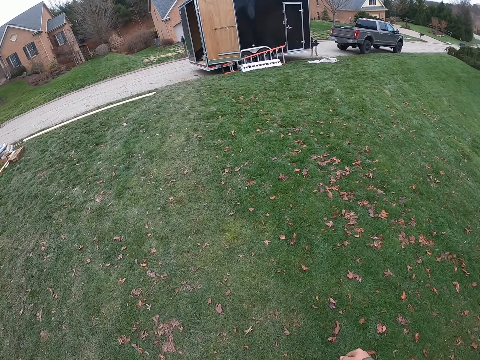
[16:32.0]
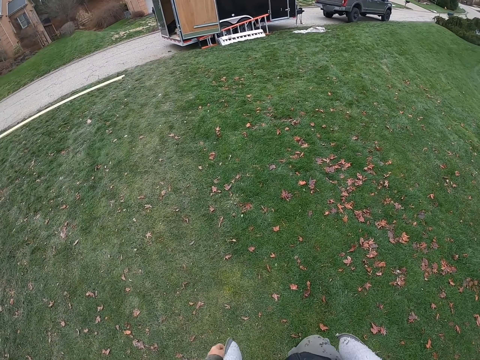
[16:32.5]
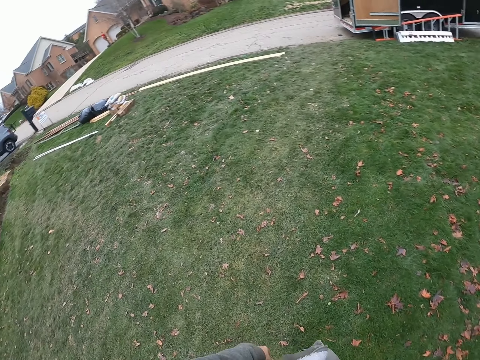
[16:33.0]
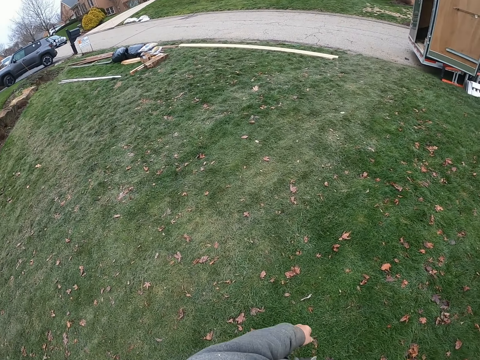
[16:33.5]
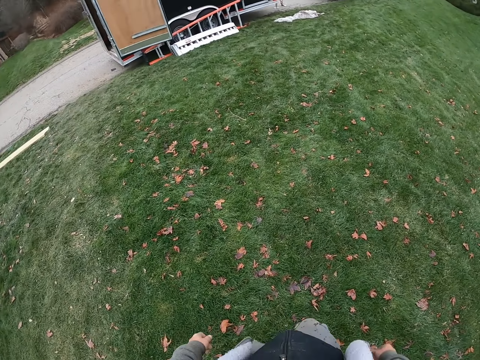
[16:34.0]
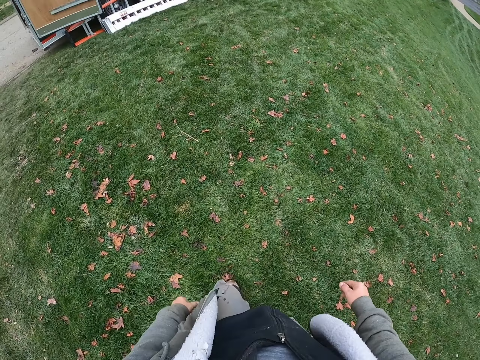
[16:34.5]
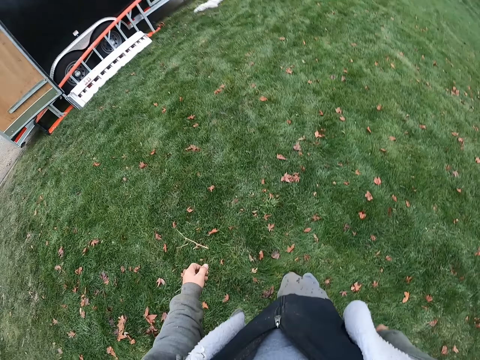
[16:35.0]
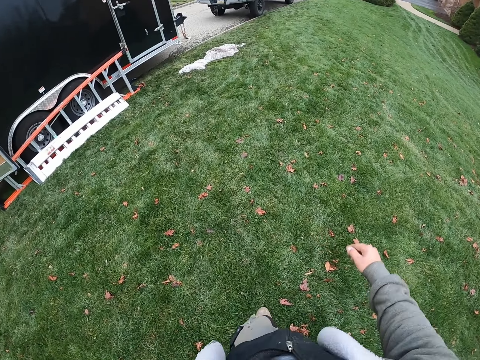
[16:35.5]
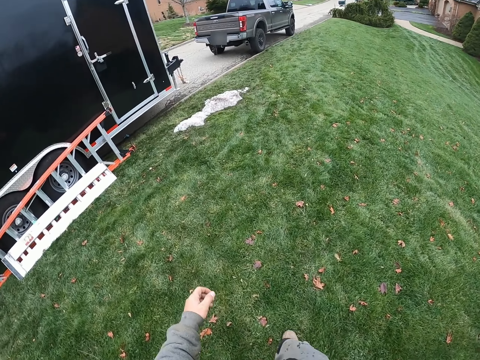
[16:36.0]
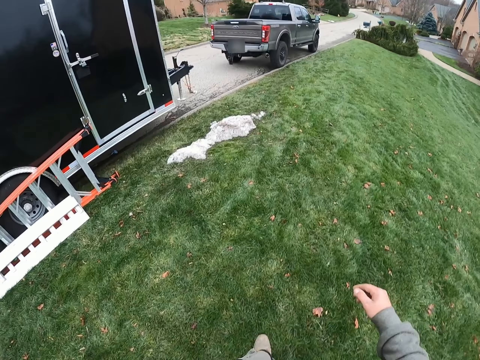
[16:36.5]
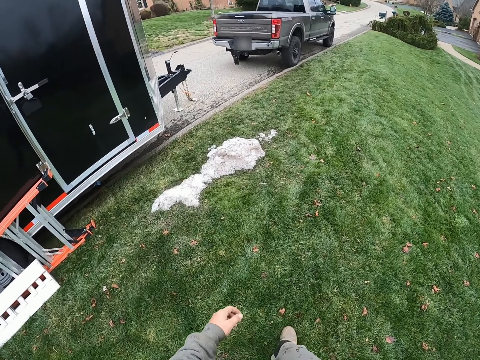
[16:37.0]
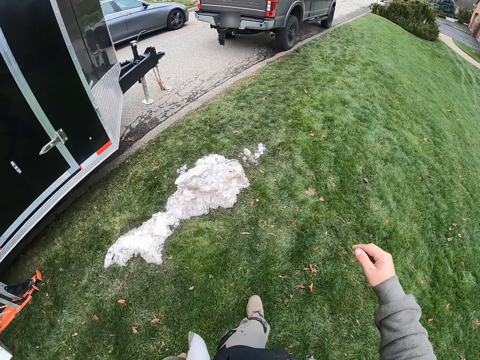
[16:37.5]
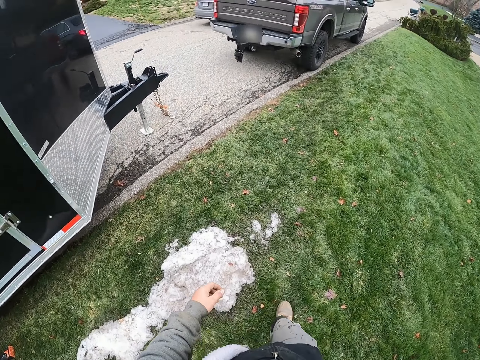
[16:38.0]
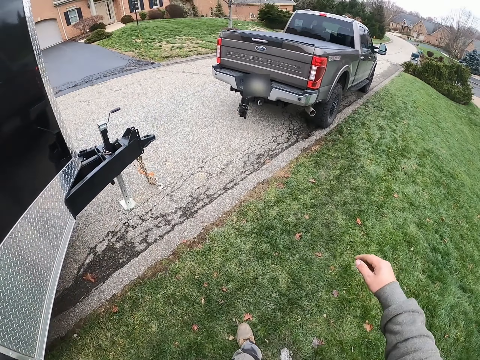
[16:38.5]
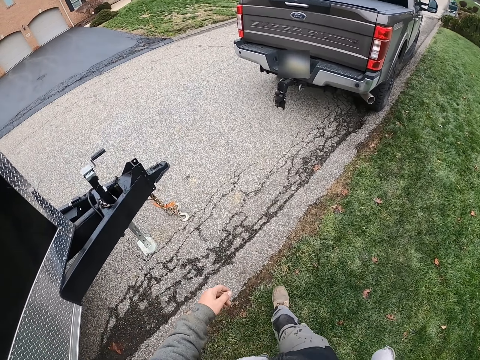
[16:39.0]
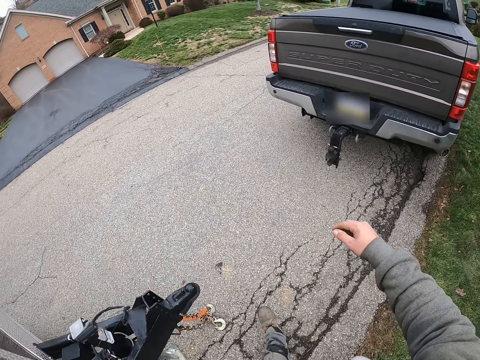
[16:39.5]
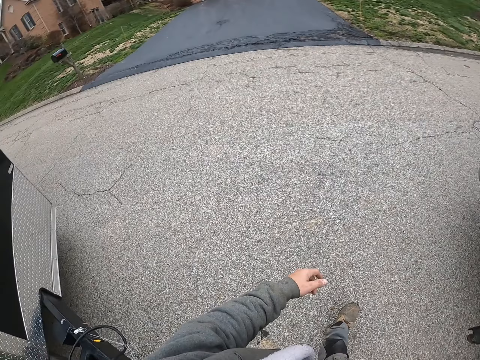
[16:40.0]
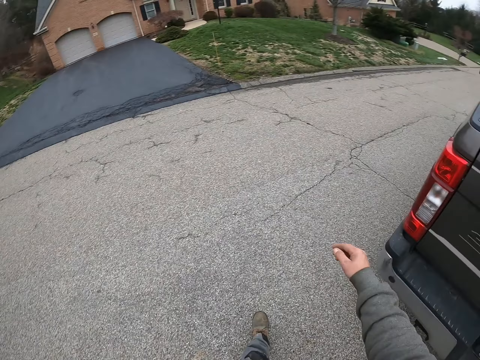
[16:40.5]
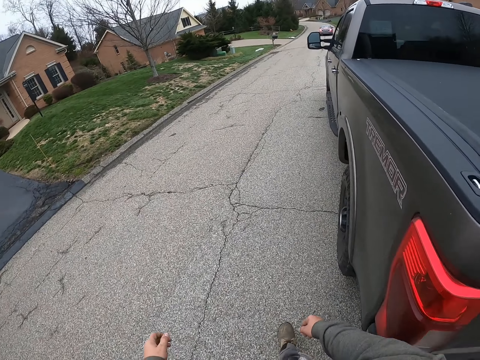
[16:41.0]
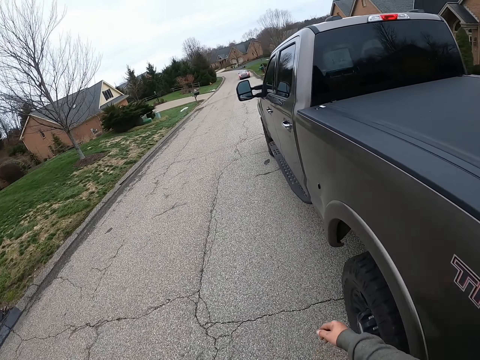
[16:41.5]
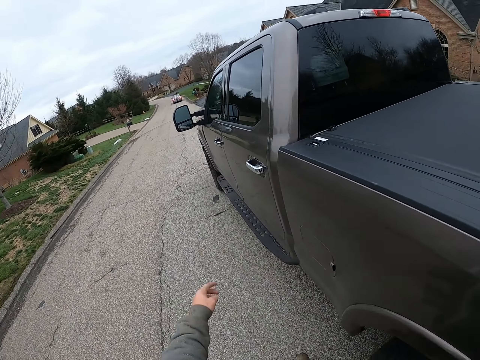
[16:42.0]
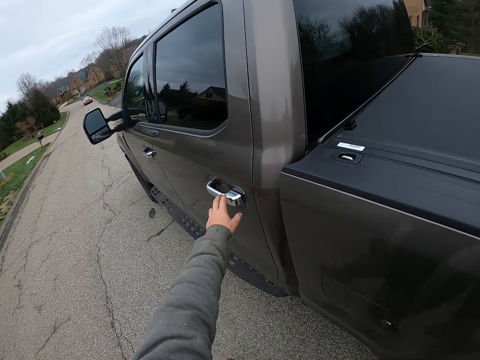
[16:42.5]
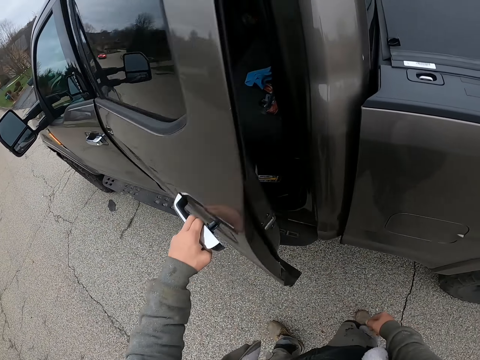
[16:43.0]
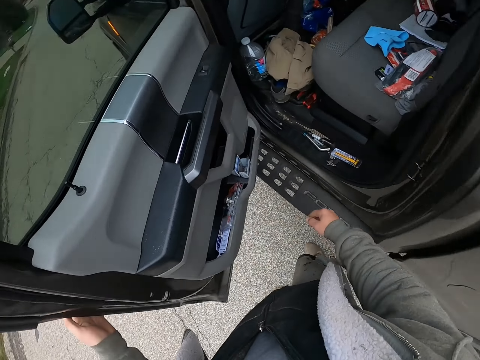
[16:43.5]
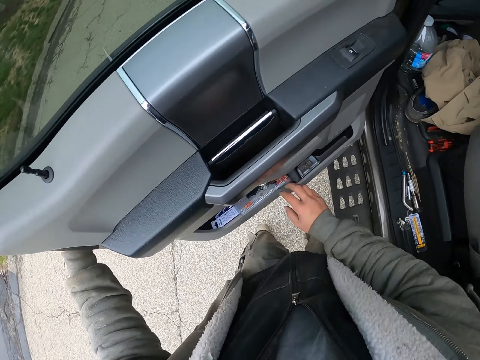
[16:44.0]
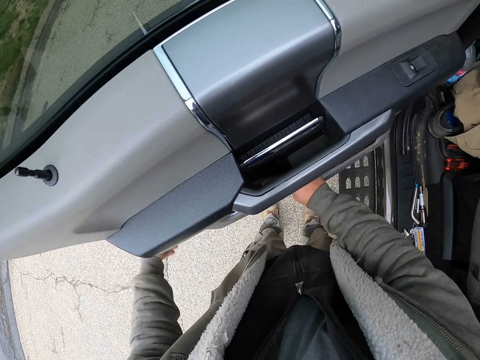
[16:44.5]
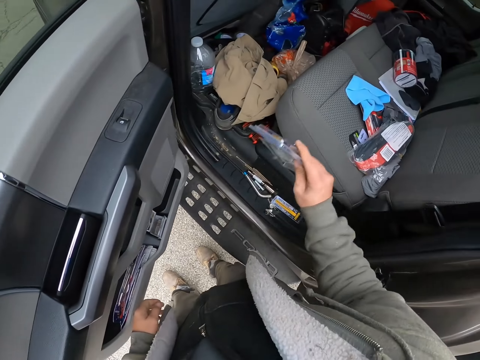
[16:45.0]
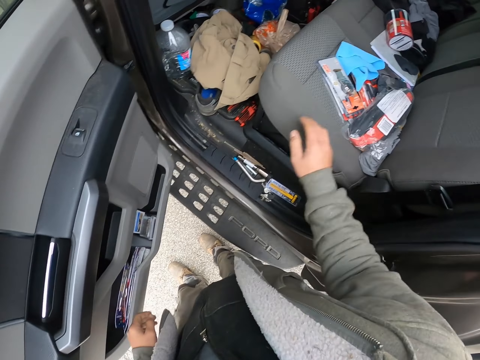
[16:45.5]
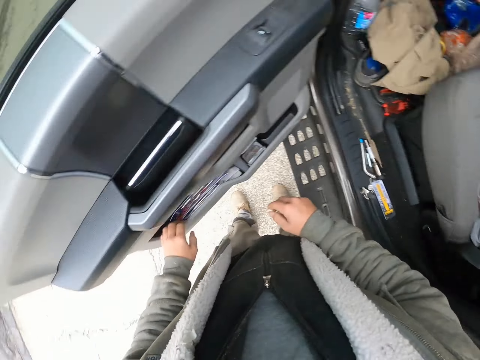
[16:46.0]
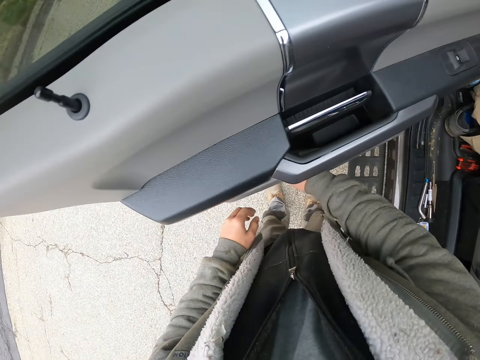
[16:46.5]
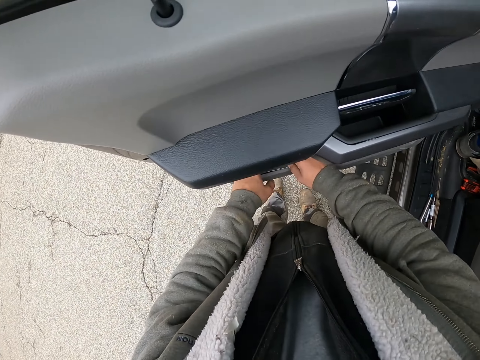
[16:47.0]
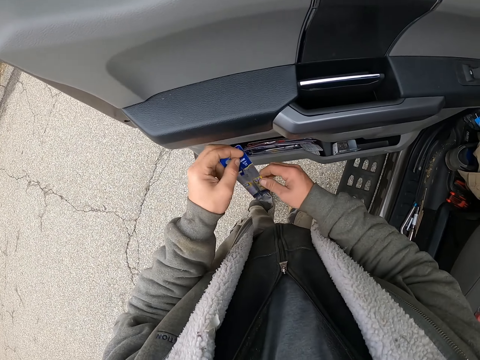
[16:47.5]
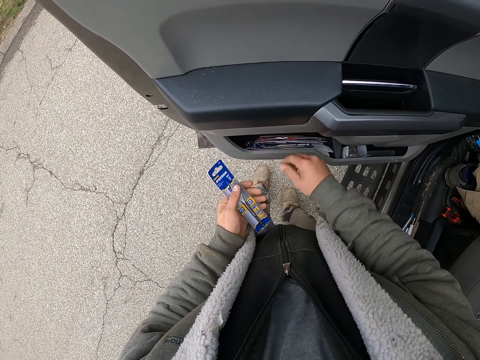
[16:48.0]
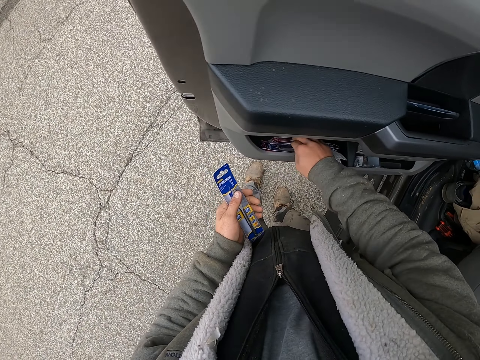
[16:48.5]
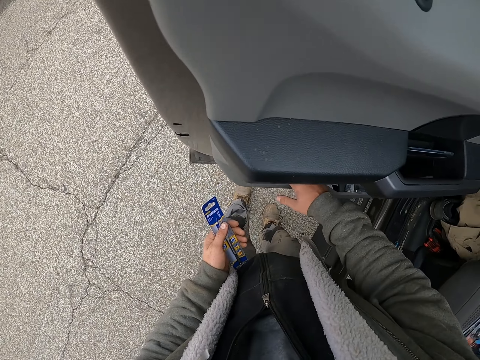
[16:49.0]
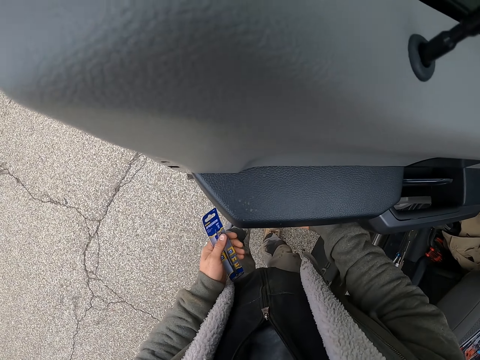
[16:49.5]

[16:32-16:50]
The camera wearer opens the car door. They take out a pack from the car door. They put the pack on a car seat. They touch items. They take out a drill chuck or pack from the car. They hold the pack. They touch items.

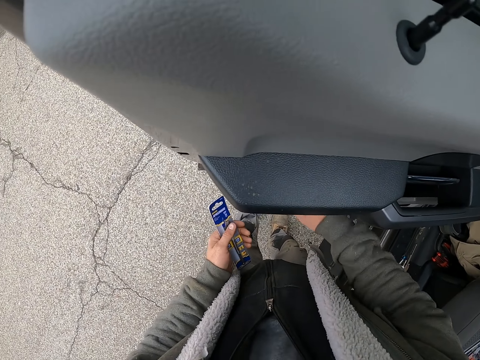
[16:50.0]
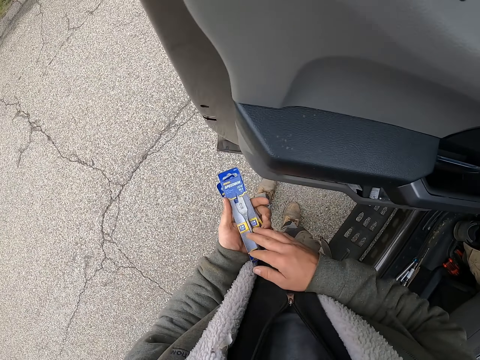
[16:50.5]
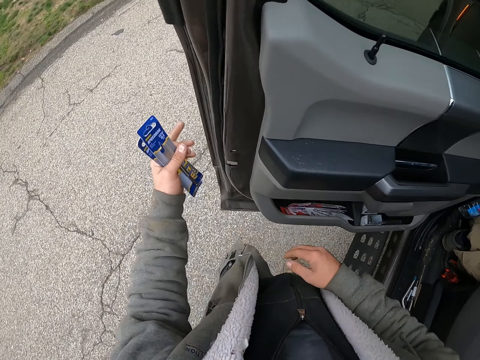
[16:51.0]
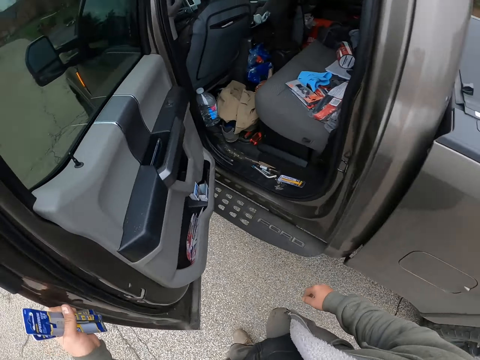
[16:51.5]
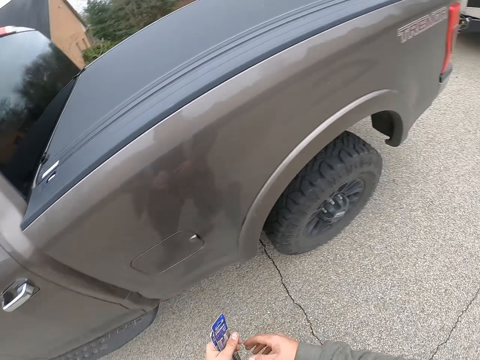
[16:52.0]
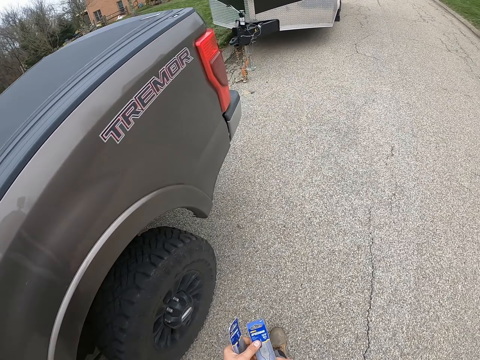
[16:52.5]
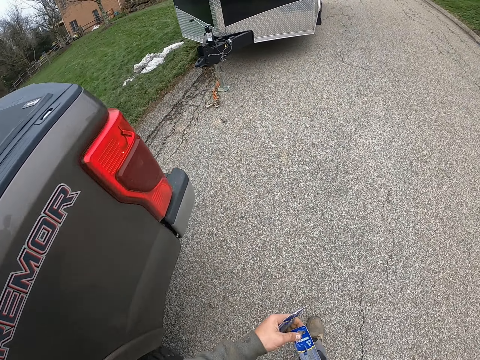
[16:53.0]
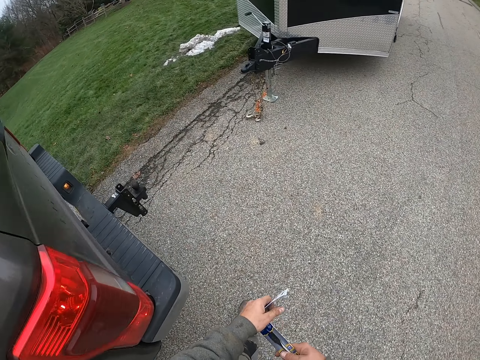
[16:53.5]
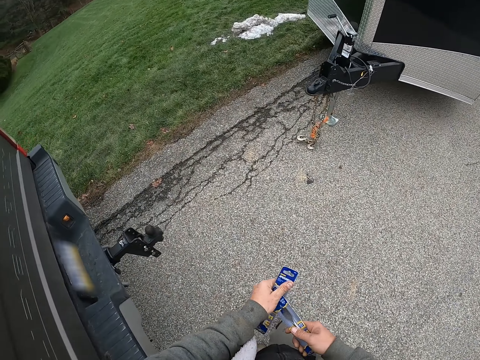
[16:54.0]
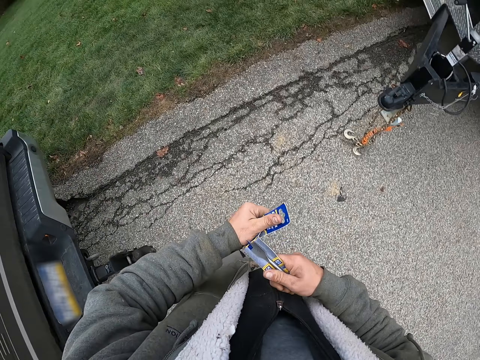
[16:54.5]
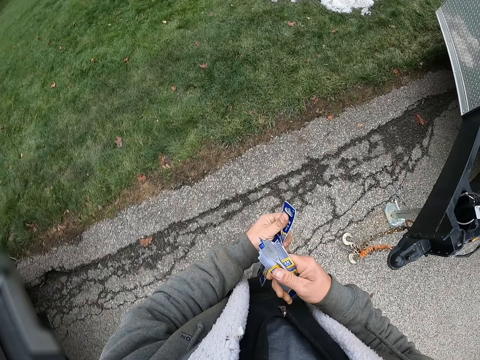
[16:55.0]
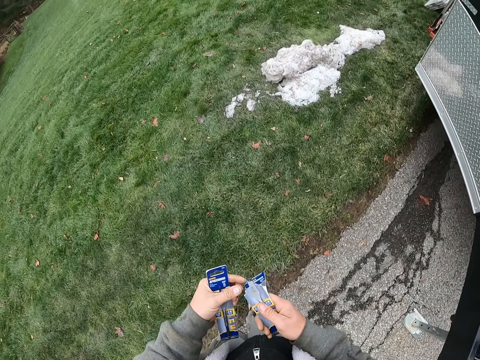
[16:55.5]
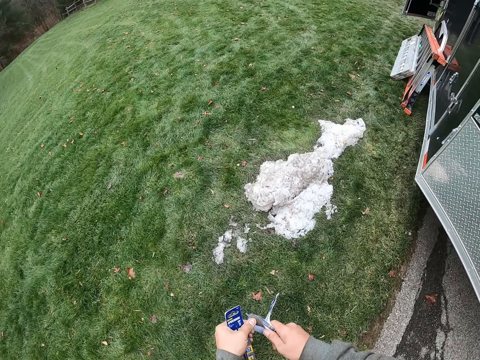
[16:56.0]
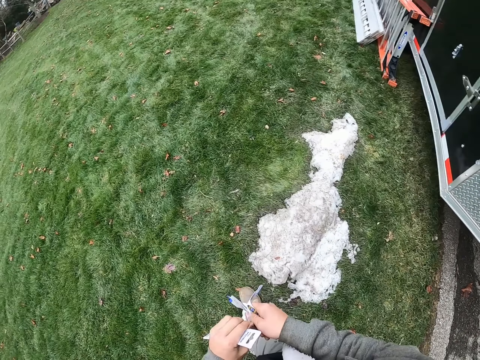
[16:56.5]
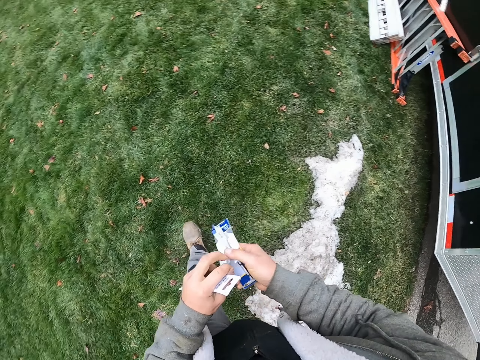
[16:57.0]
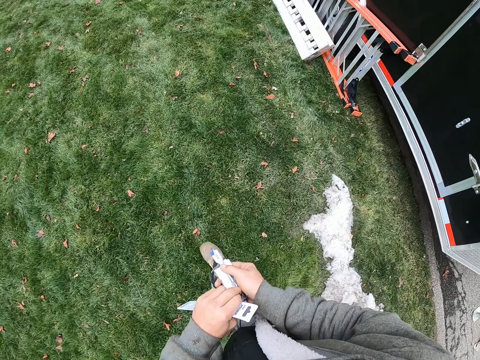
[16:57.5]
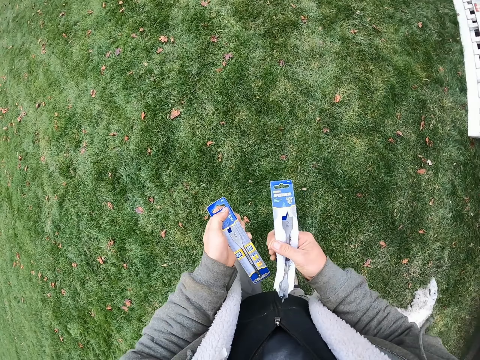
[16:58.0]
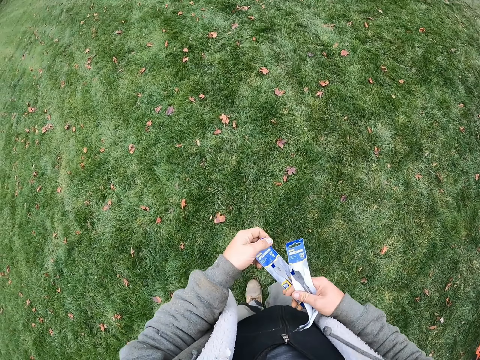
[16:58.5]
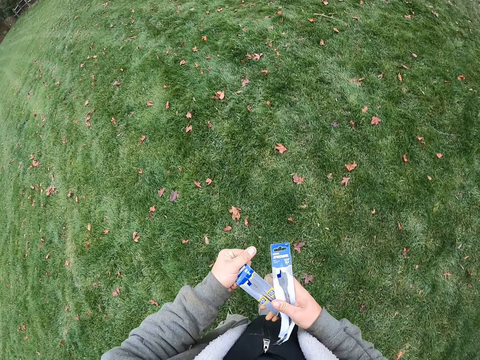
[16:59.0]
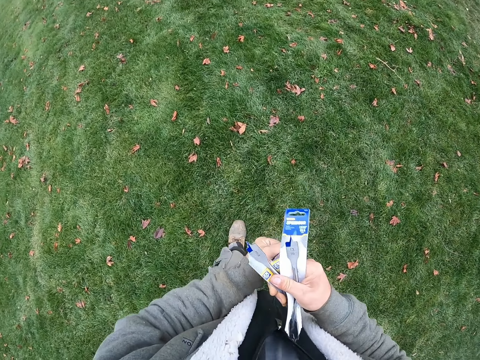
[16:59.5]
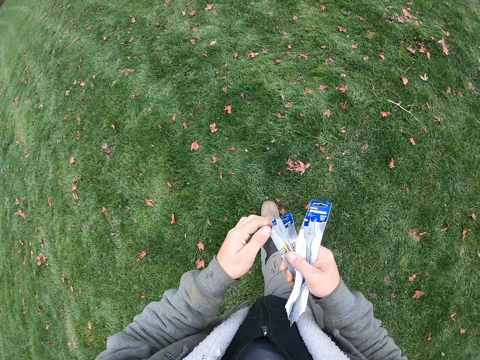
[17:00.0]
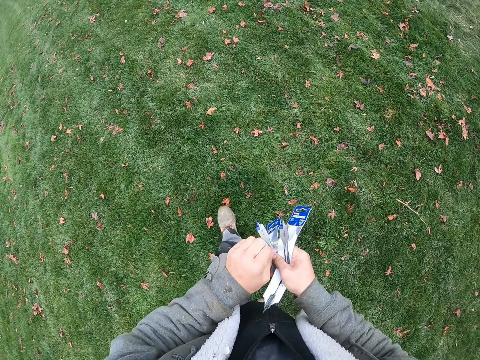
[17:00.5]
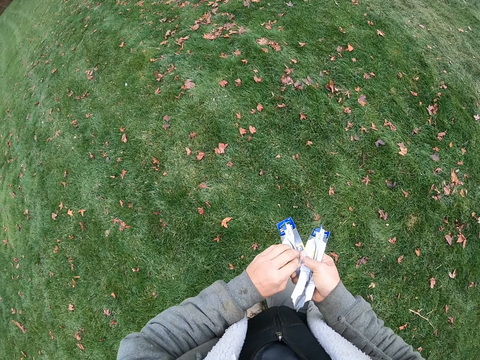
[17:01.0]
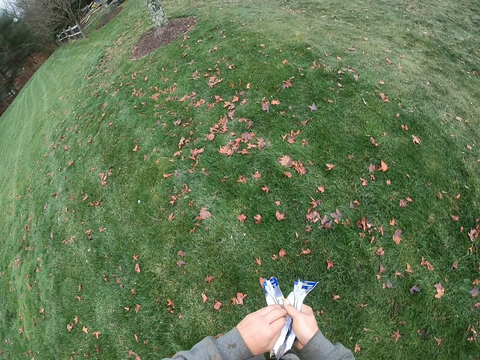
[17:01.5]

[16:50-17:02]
The camera wearer holds a pack. They hold the car door. They close the car door. They walk back to the construction site. They tear the pack. They remove the chuck drill from the cover paper. They tear the pack again.
